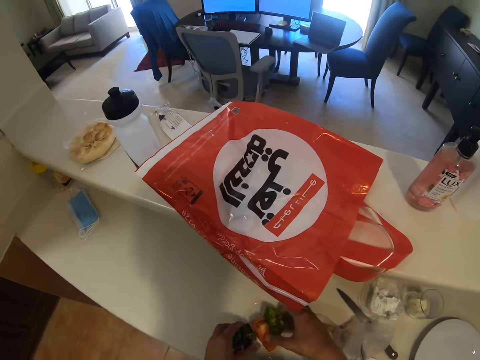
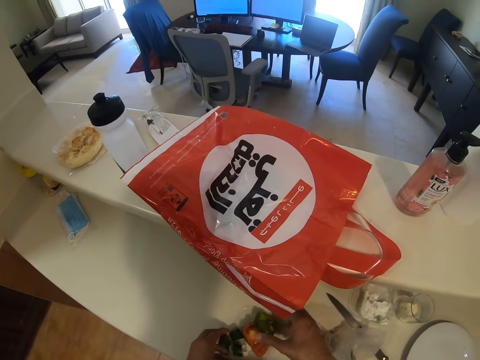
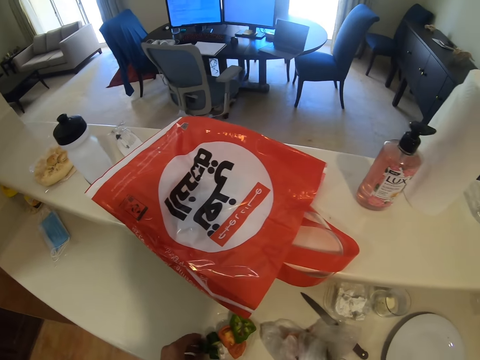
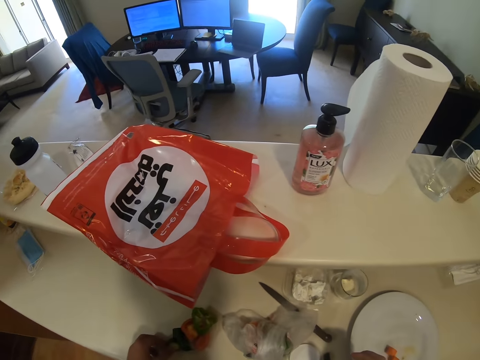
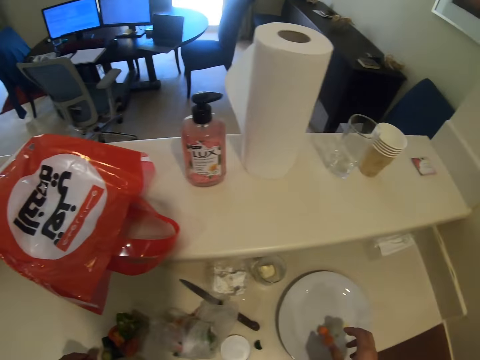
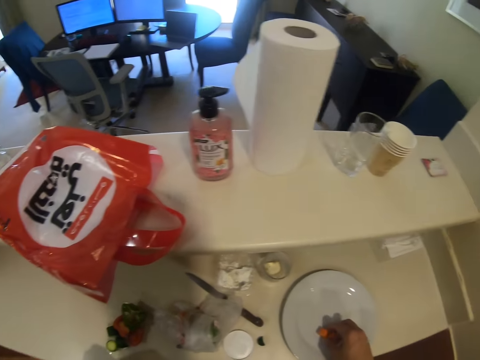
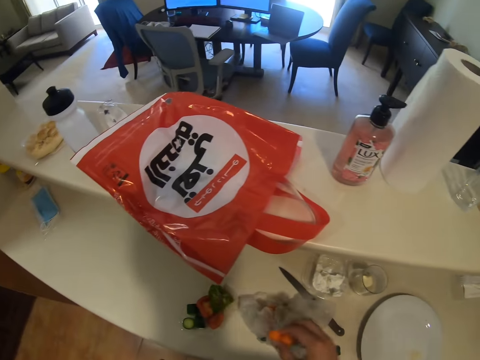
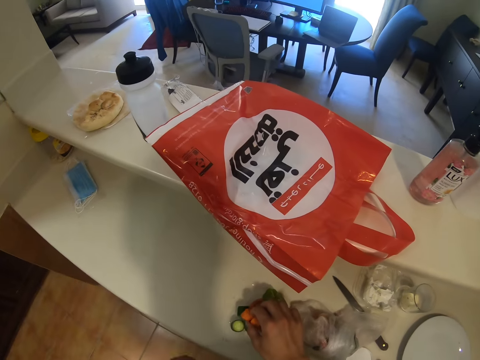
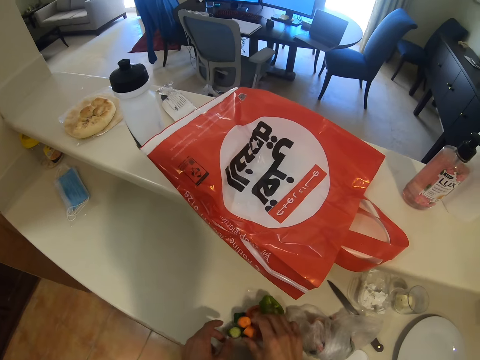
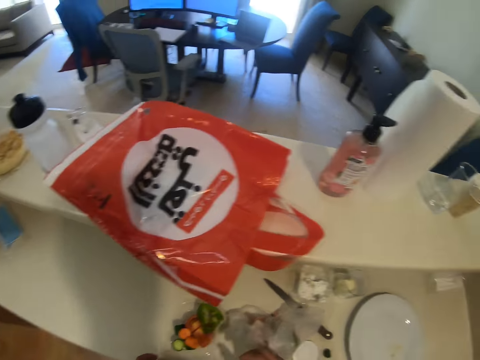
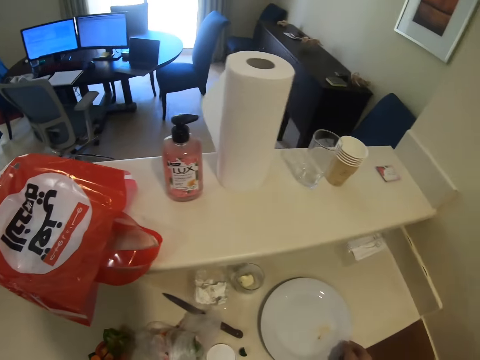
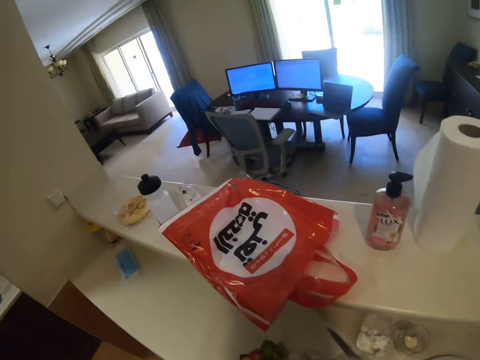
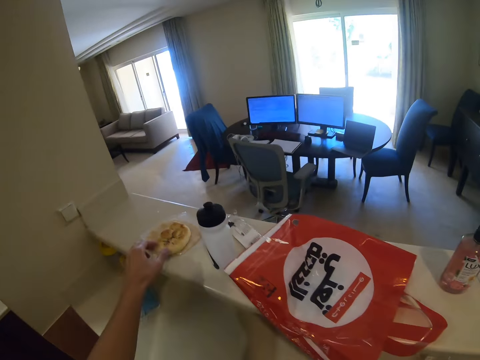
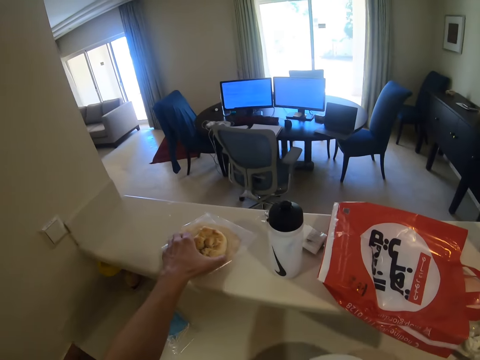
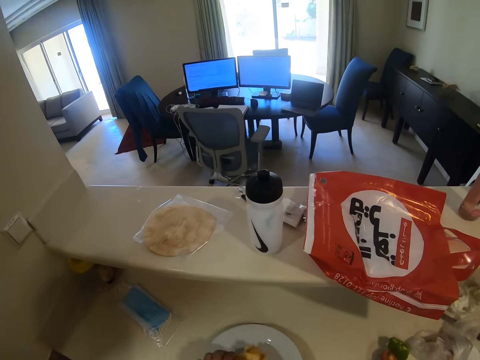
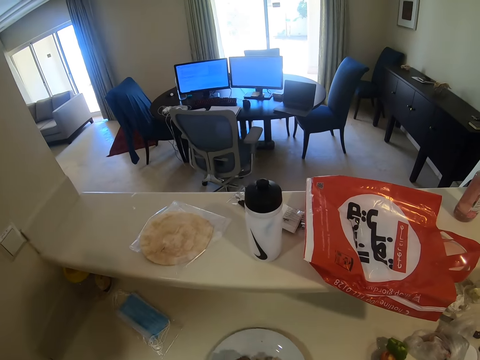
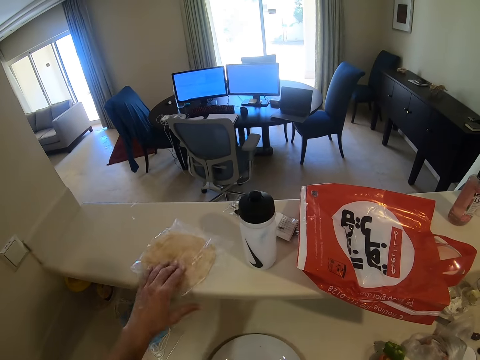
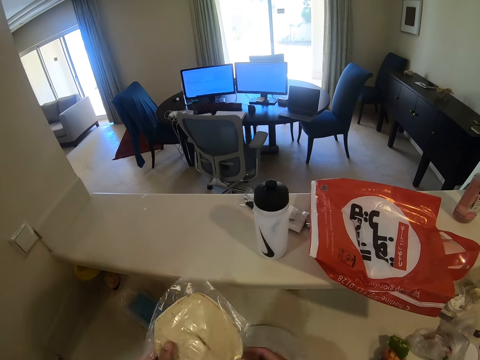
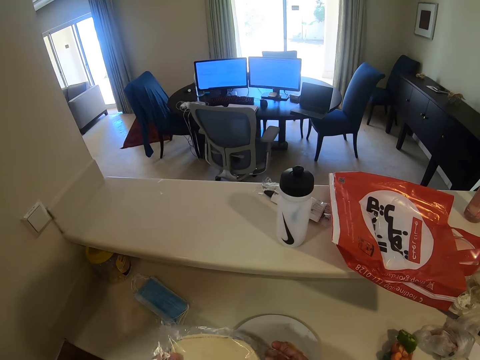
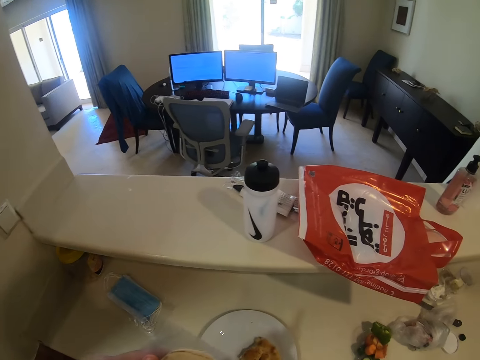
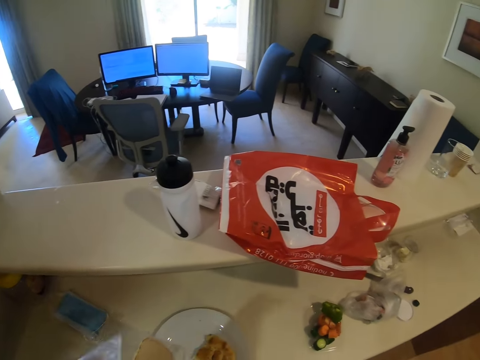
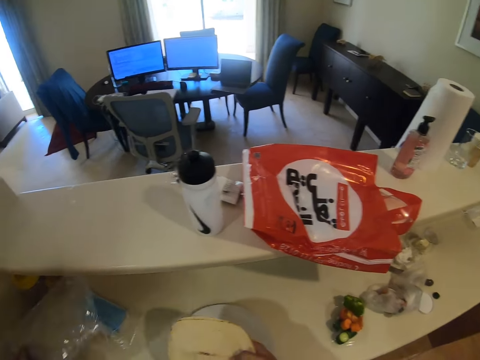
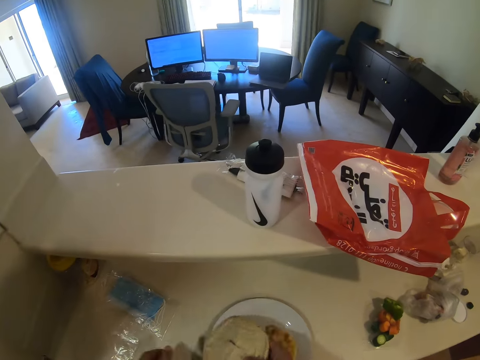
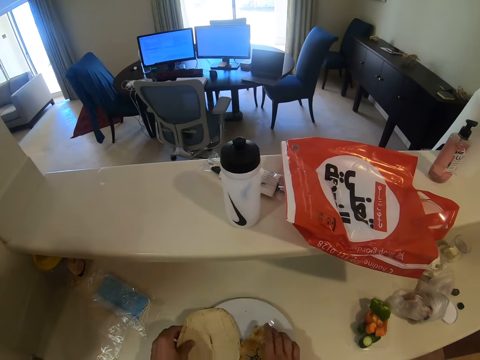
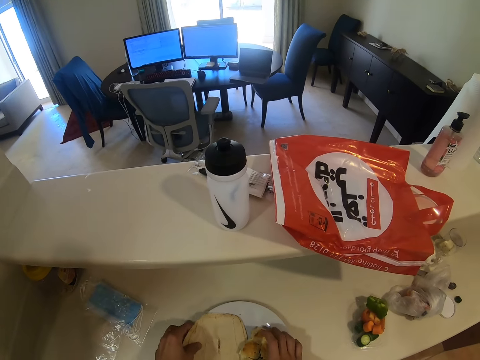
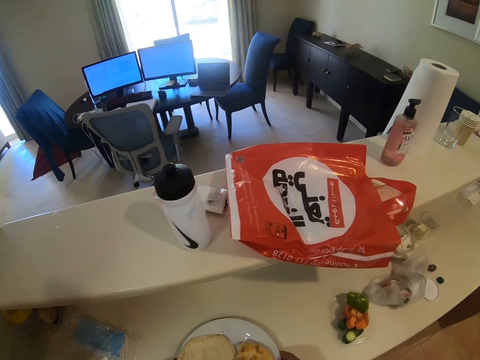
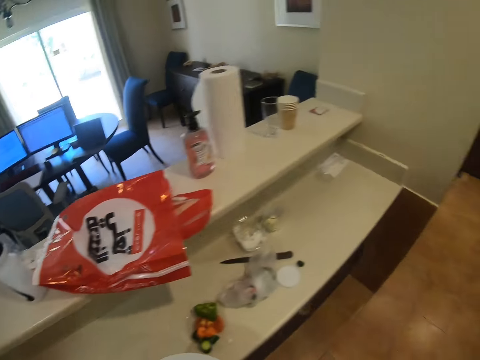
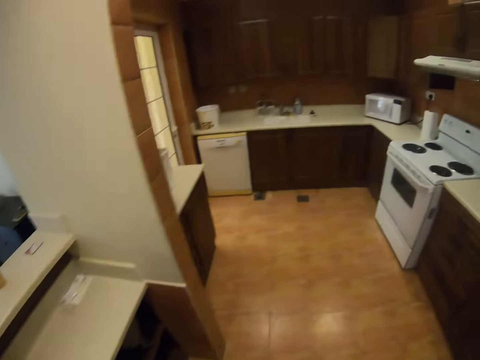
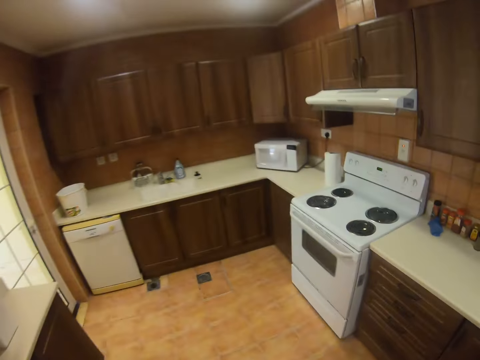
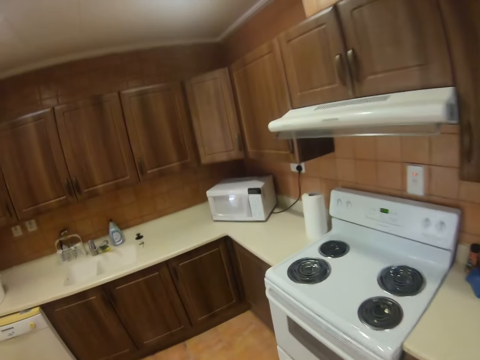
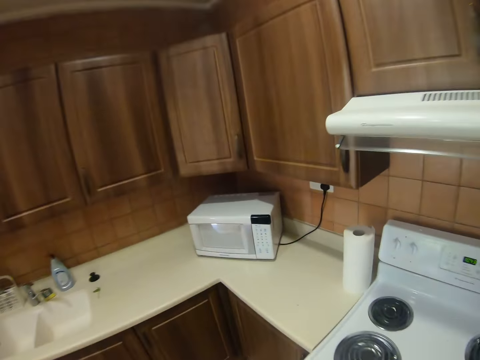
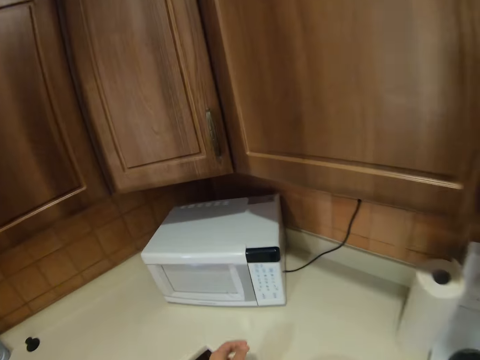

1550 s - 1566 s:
The camera wearer places down the cucumber and capsicum pieces. They take the carrot pieces from the plate and place down the carrot pieces. They look around. They pick a tortilla from the table and place the tortilla on the plate. They pick another tortilla from the table. They place the tortilla on the plate. They remove something from the paper. They take the plate of tortillas and move around.

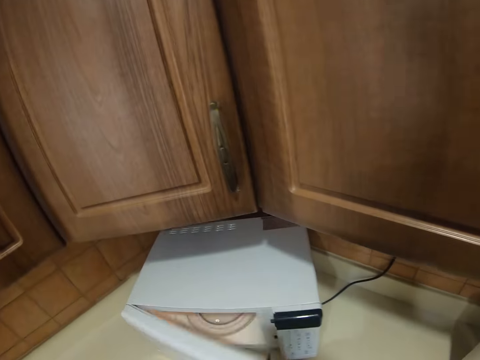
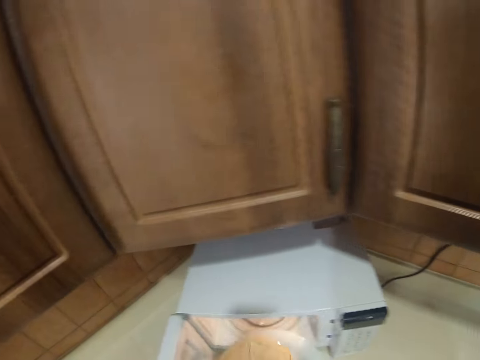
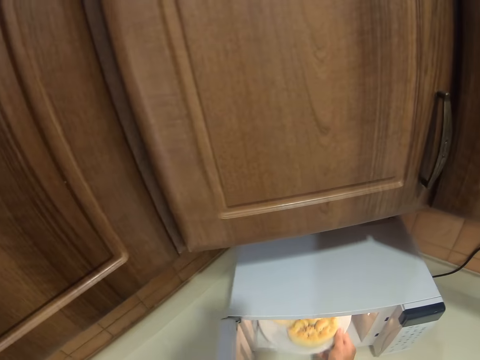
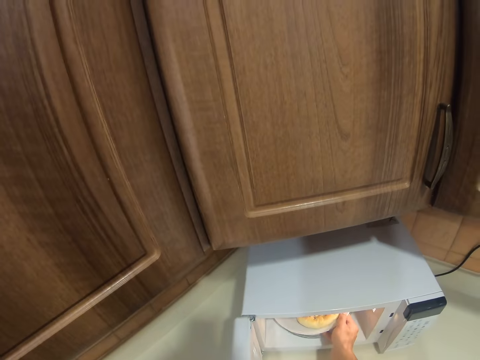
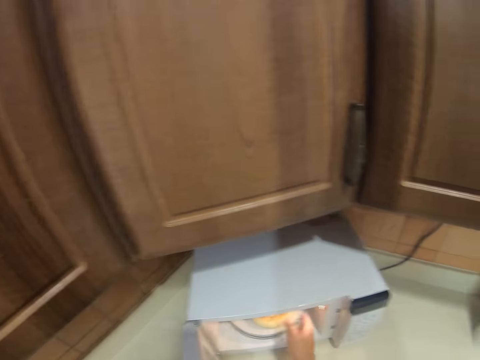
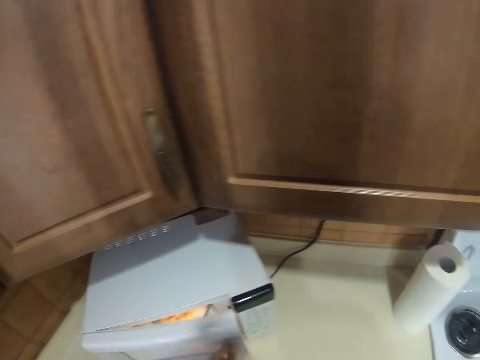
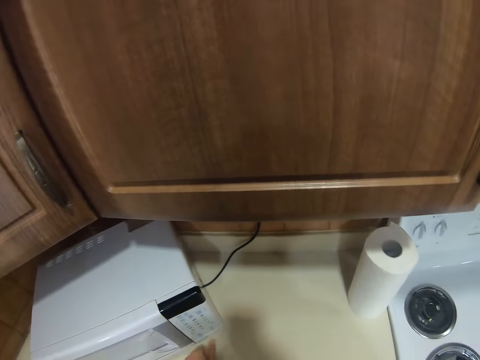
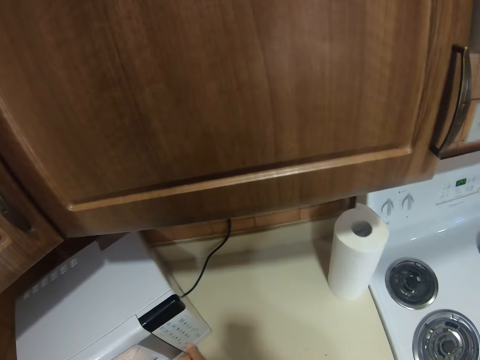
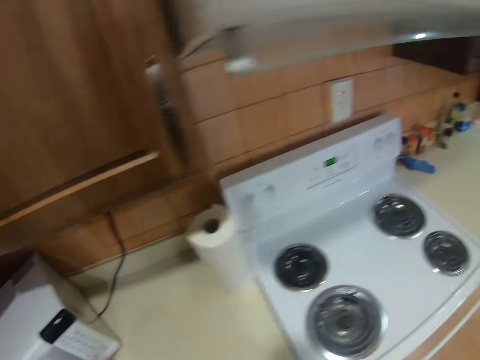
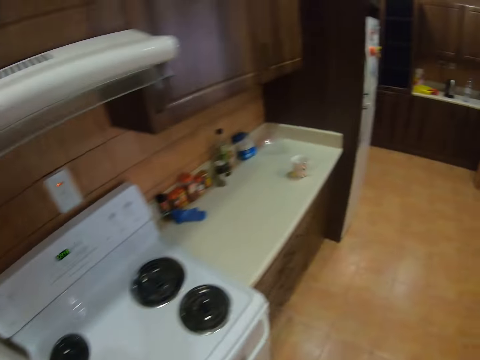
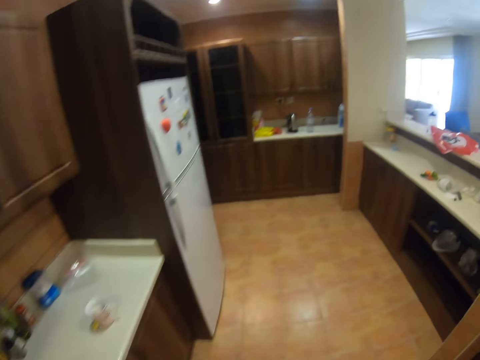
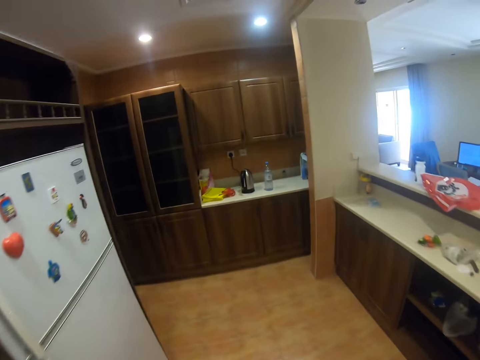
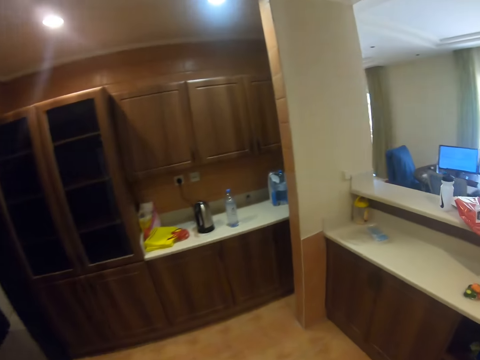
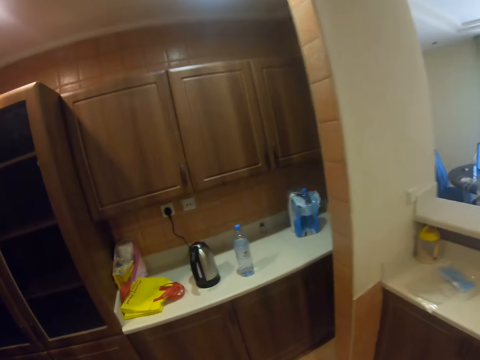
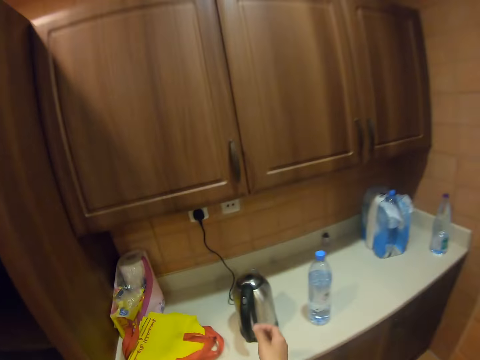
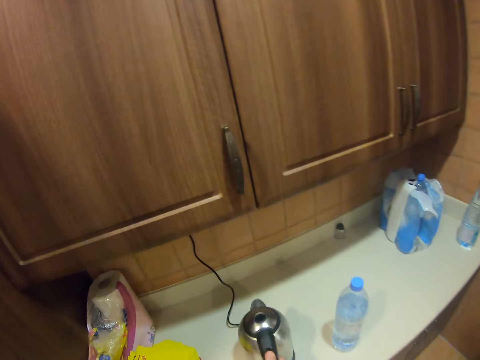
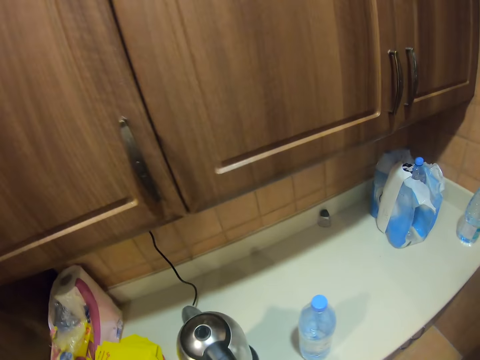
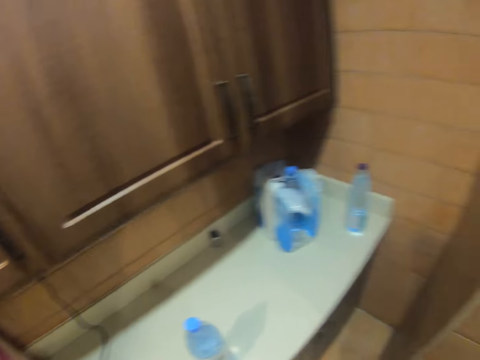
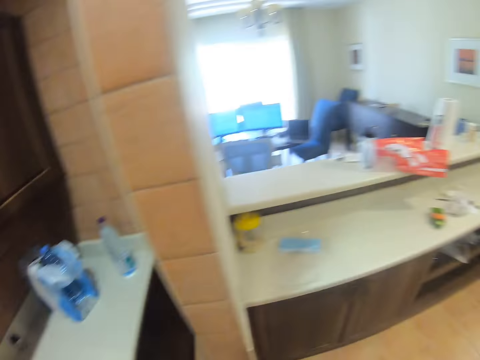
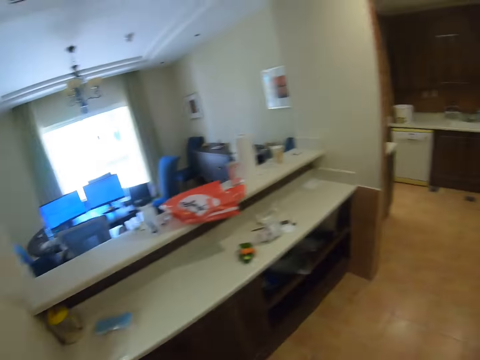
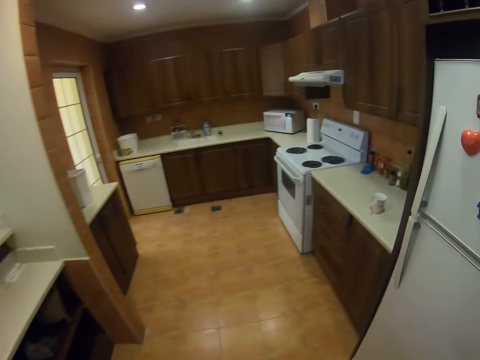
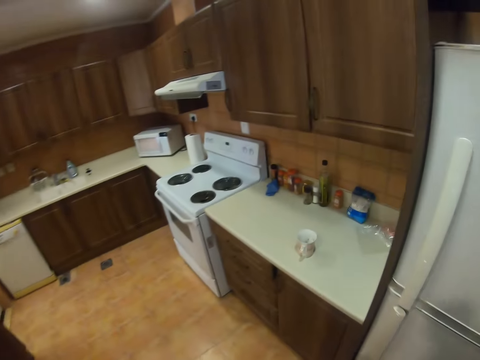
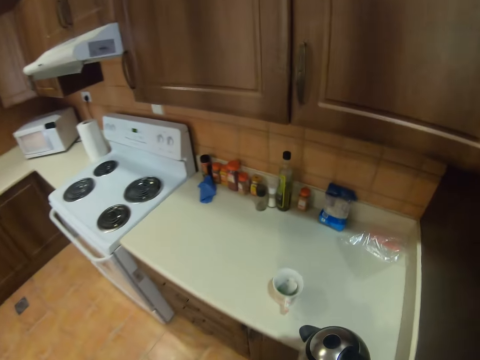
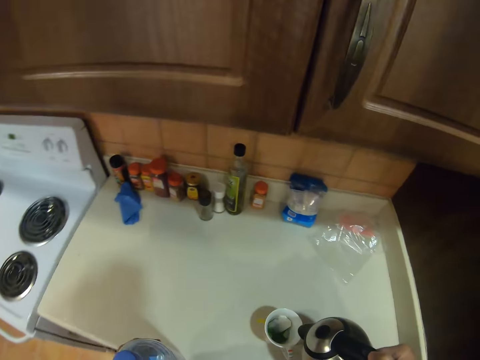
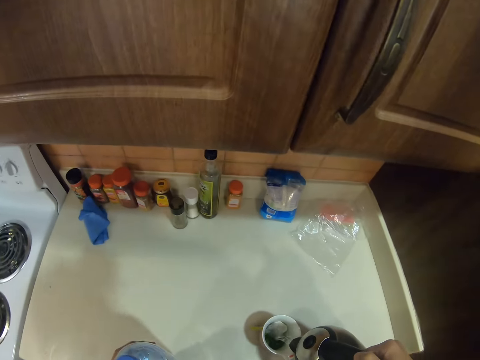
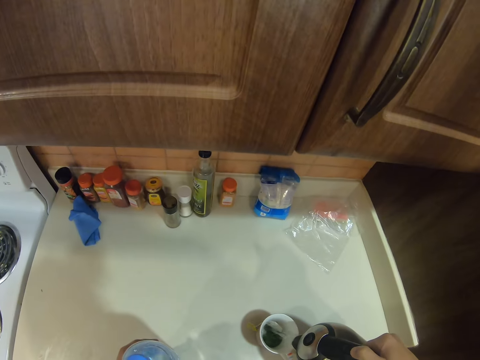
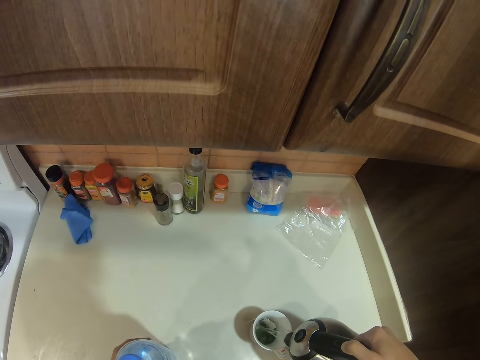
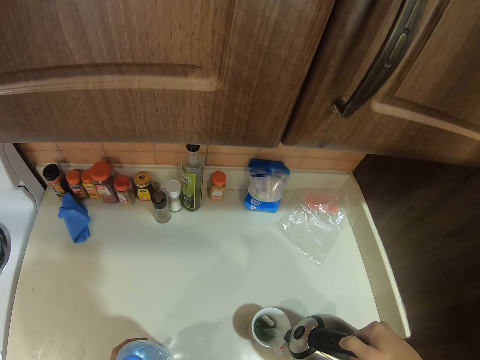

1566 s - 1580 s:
The camera wearer opens the microwave, puts the plate of tortillas inside the microwave, and closes the microwave. They walk around the kitchen. They hold the electric kettle. They take the electric kettle and move around. They pour the water in the cup.
